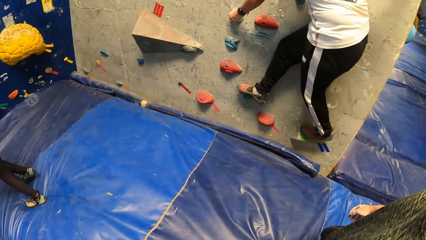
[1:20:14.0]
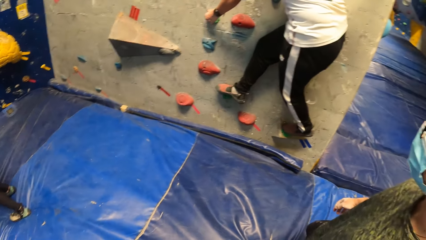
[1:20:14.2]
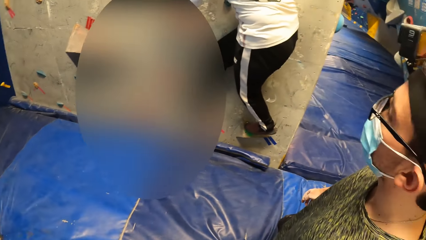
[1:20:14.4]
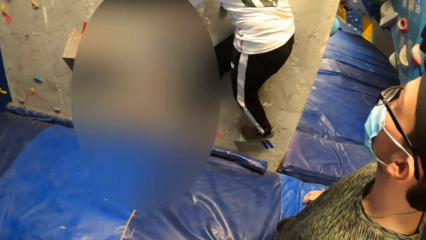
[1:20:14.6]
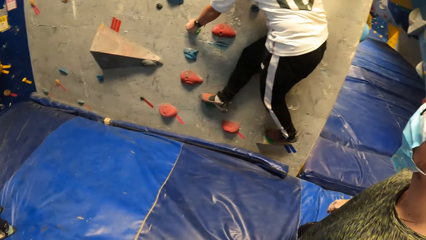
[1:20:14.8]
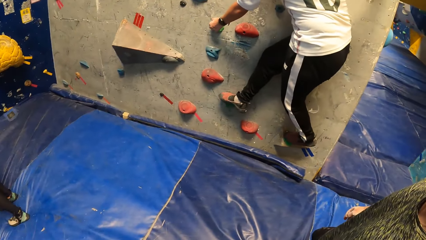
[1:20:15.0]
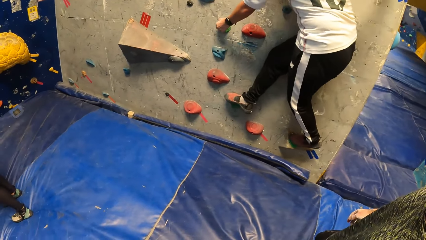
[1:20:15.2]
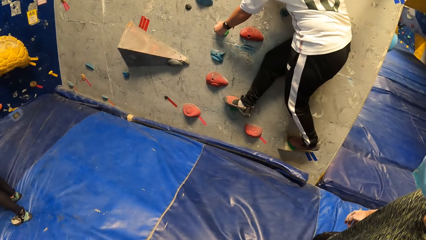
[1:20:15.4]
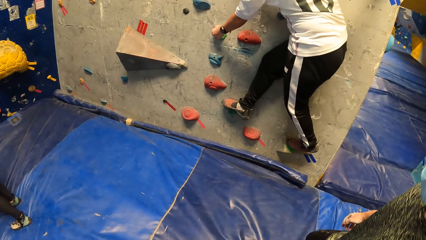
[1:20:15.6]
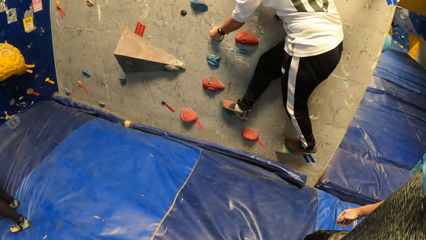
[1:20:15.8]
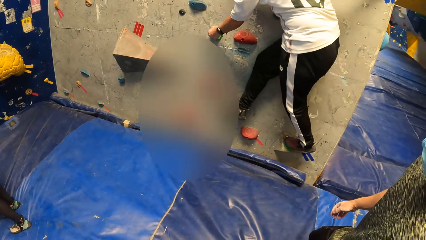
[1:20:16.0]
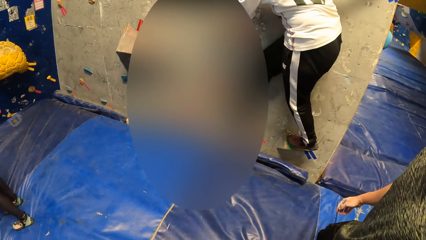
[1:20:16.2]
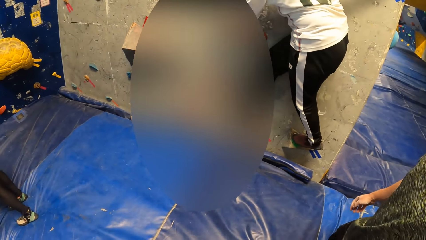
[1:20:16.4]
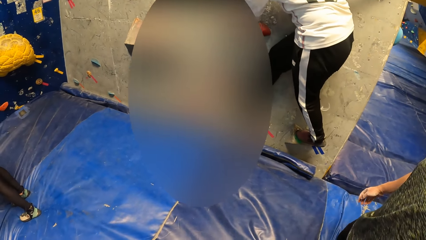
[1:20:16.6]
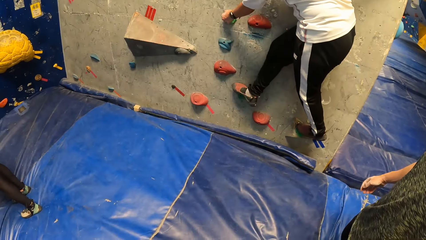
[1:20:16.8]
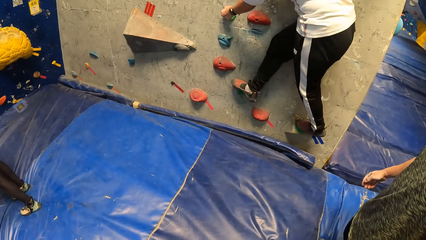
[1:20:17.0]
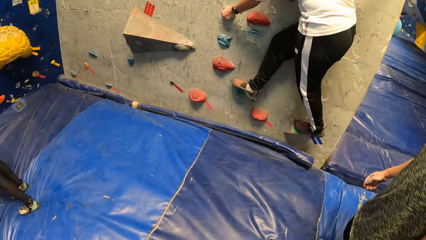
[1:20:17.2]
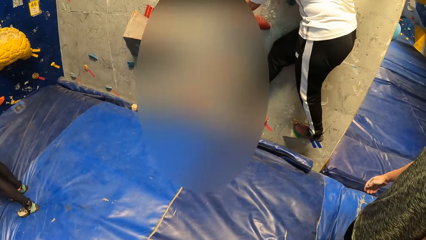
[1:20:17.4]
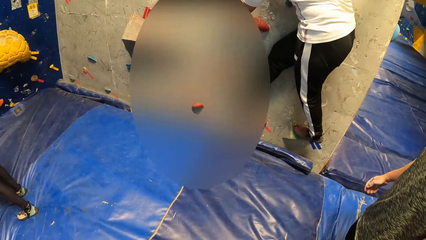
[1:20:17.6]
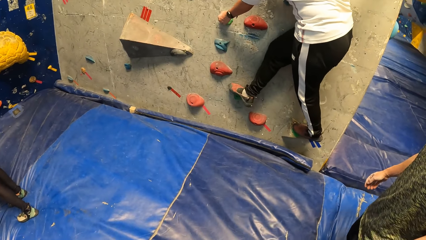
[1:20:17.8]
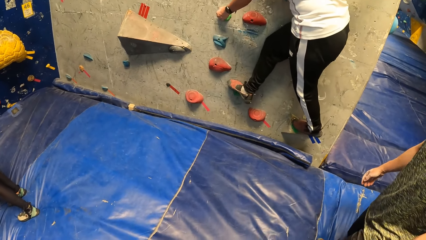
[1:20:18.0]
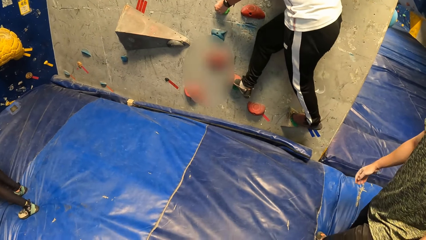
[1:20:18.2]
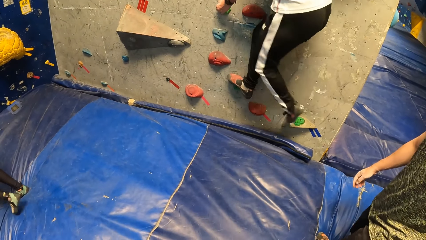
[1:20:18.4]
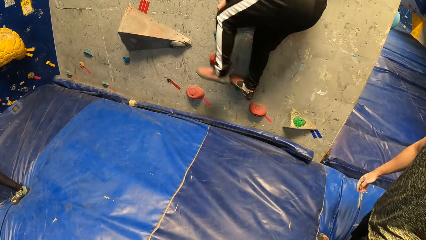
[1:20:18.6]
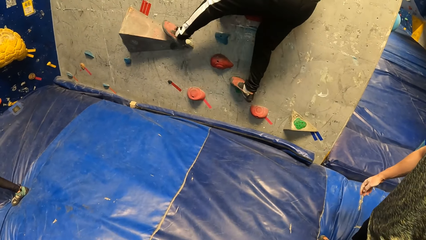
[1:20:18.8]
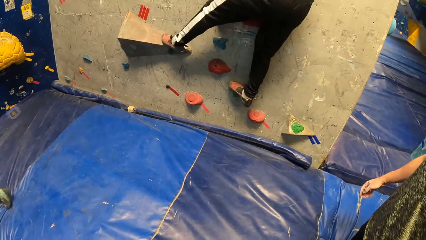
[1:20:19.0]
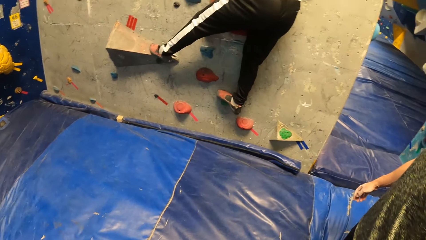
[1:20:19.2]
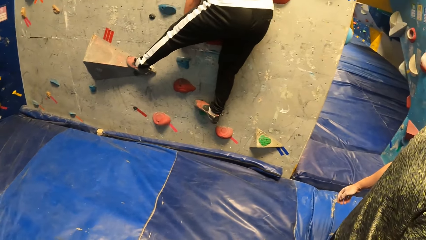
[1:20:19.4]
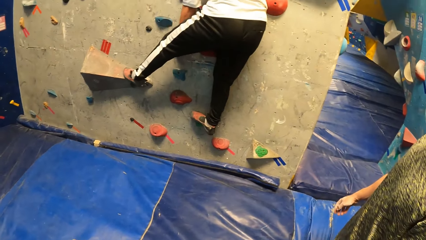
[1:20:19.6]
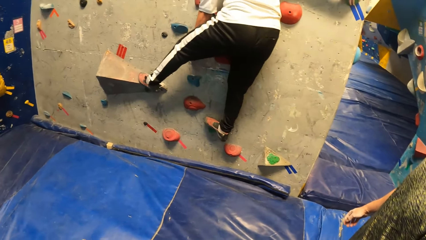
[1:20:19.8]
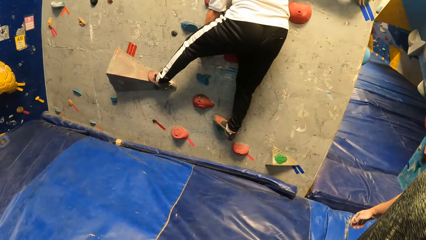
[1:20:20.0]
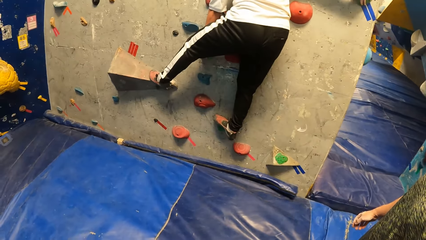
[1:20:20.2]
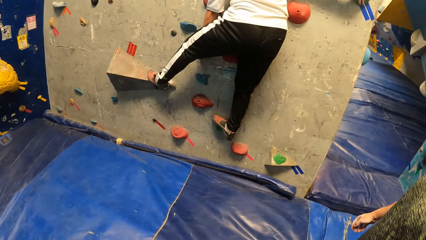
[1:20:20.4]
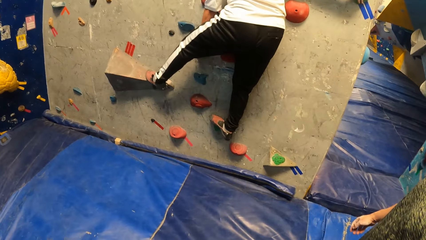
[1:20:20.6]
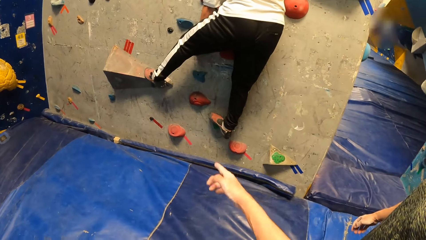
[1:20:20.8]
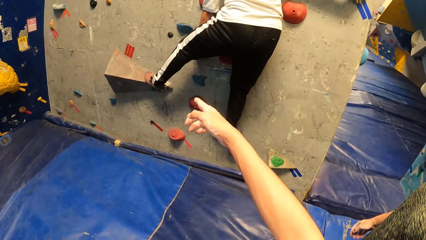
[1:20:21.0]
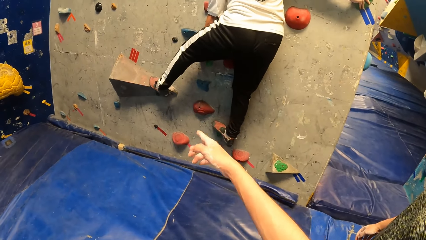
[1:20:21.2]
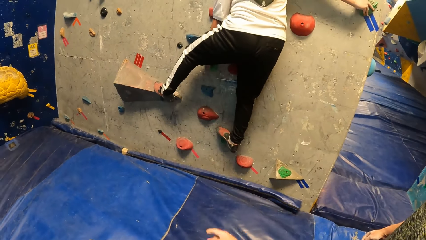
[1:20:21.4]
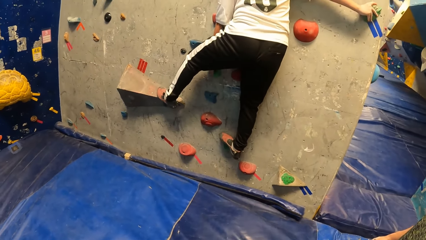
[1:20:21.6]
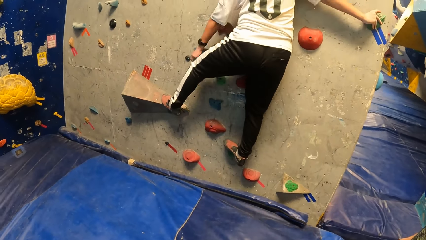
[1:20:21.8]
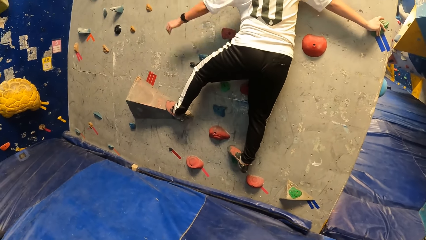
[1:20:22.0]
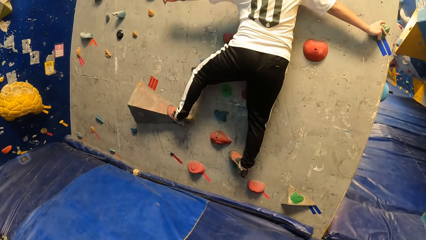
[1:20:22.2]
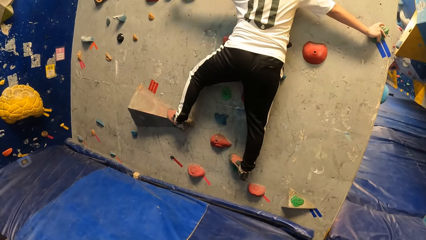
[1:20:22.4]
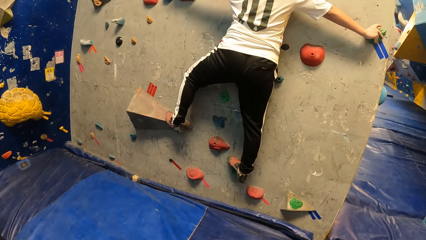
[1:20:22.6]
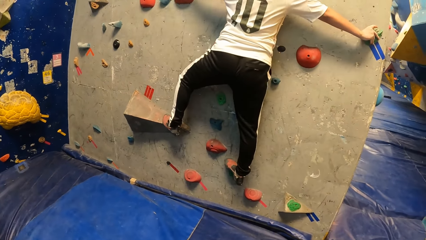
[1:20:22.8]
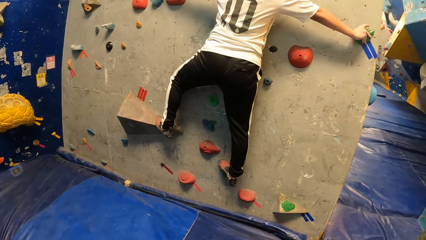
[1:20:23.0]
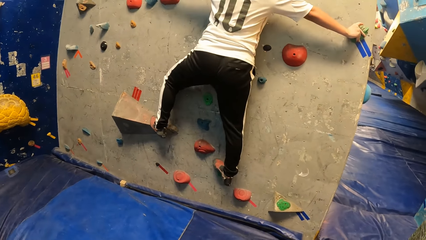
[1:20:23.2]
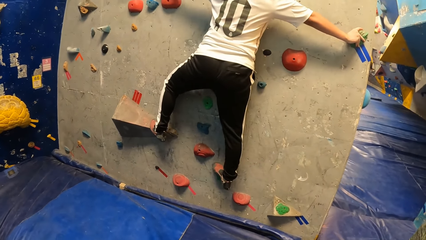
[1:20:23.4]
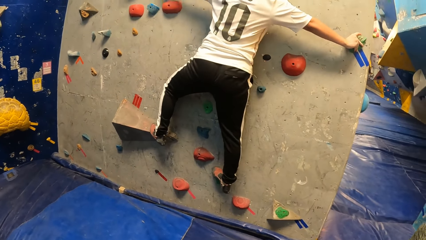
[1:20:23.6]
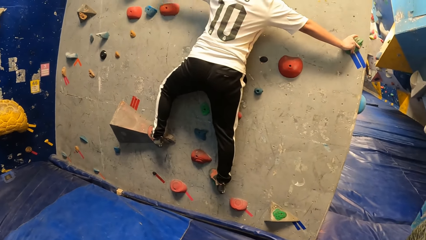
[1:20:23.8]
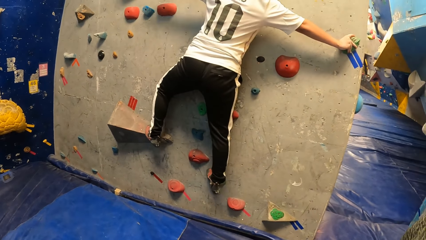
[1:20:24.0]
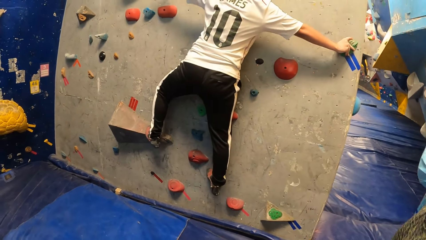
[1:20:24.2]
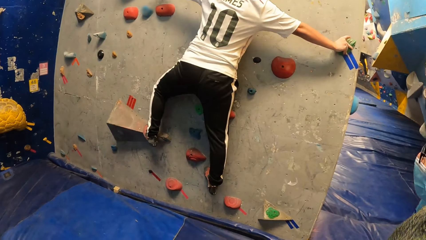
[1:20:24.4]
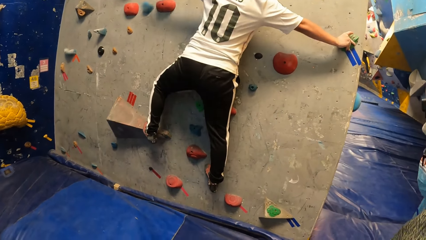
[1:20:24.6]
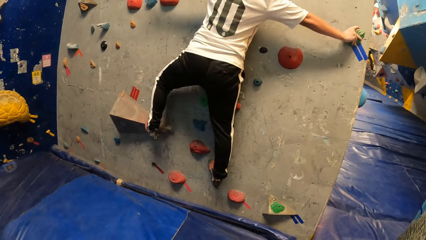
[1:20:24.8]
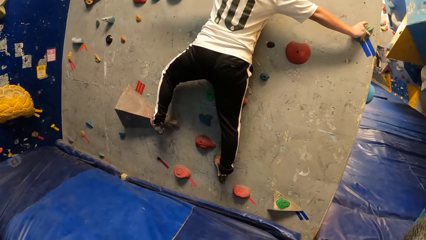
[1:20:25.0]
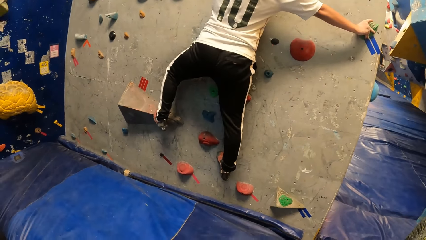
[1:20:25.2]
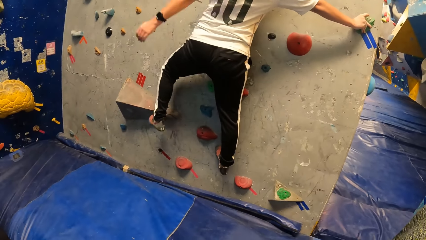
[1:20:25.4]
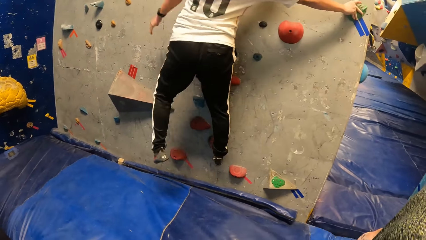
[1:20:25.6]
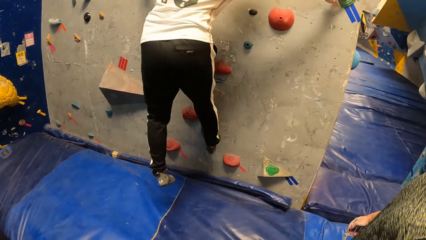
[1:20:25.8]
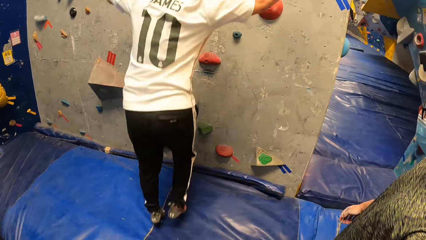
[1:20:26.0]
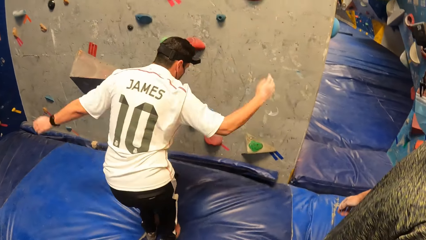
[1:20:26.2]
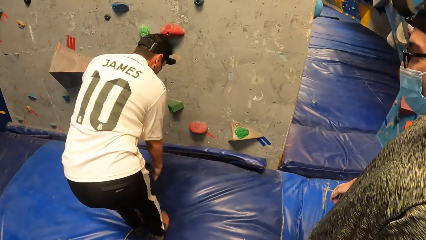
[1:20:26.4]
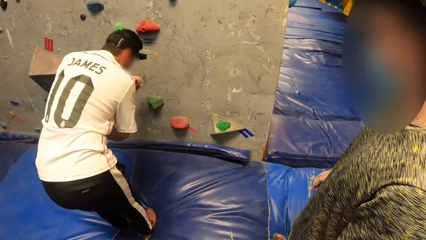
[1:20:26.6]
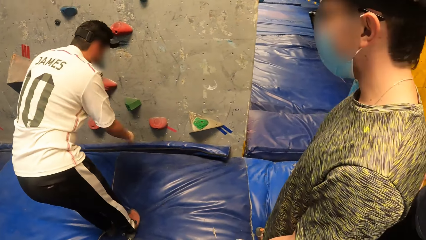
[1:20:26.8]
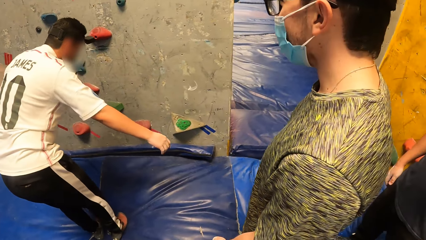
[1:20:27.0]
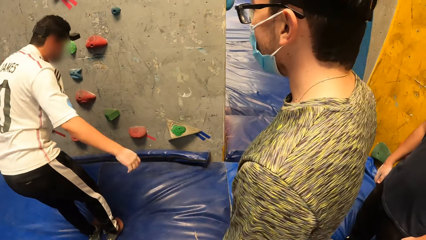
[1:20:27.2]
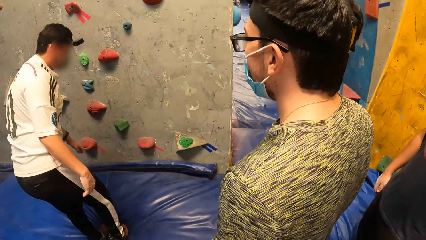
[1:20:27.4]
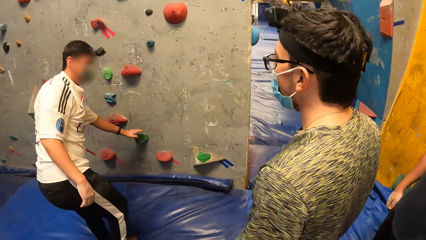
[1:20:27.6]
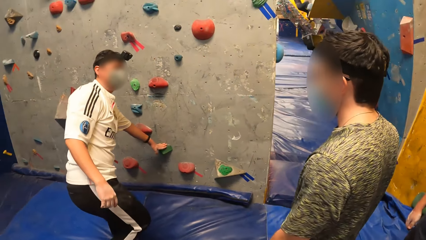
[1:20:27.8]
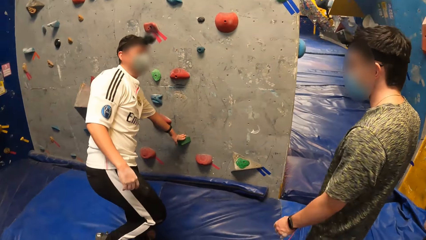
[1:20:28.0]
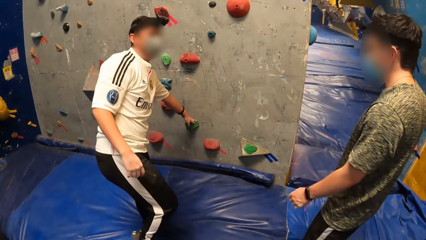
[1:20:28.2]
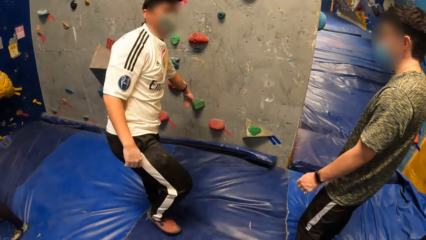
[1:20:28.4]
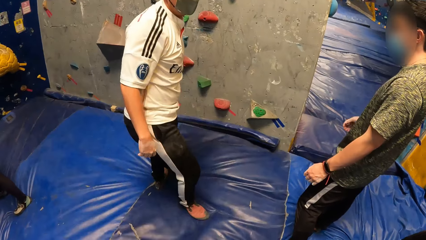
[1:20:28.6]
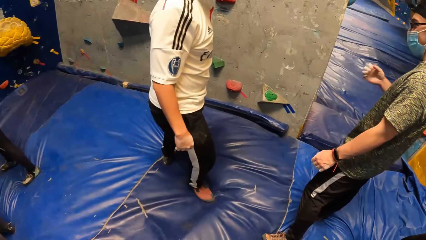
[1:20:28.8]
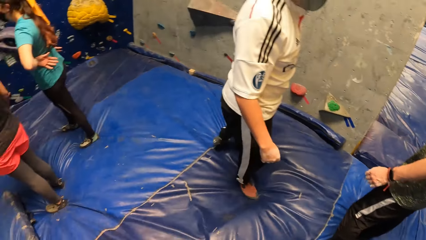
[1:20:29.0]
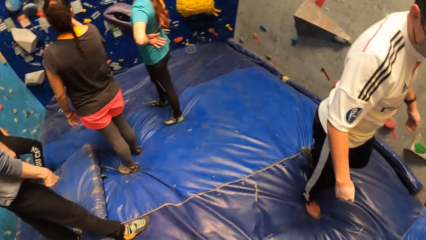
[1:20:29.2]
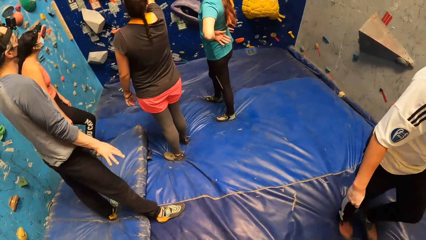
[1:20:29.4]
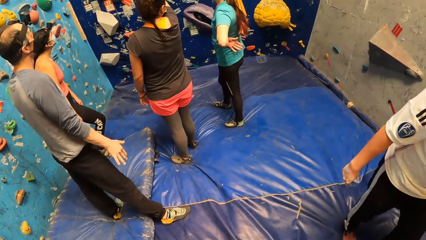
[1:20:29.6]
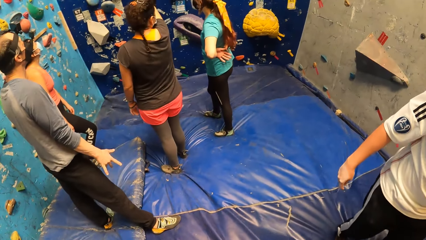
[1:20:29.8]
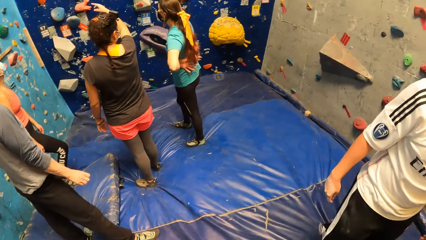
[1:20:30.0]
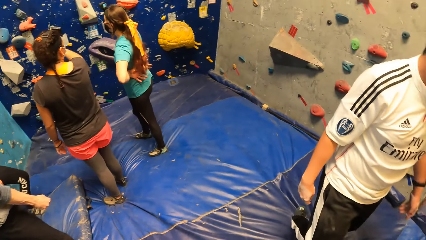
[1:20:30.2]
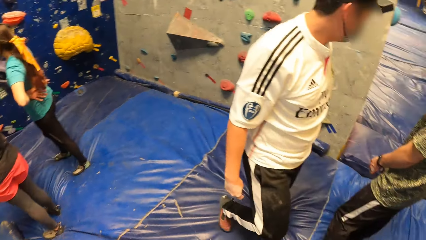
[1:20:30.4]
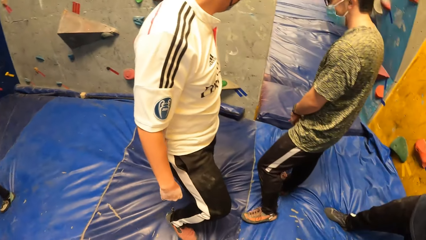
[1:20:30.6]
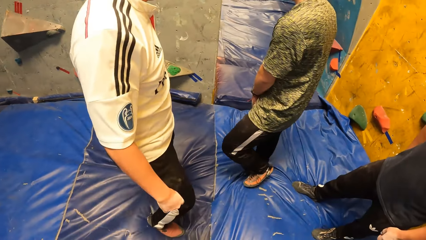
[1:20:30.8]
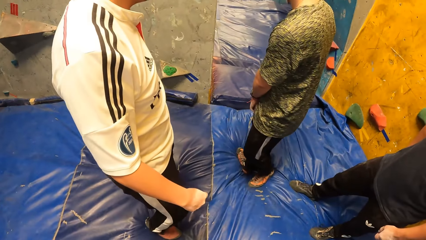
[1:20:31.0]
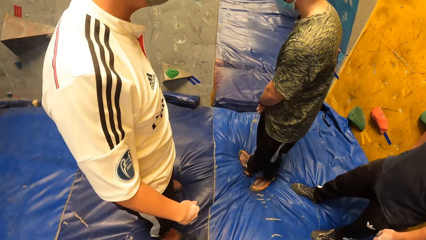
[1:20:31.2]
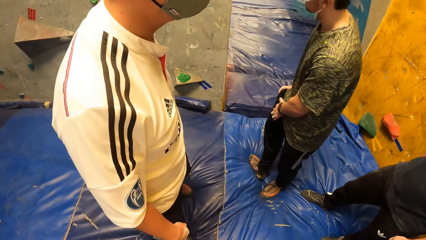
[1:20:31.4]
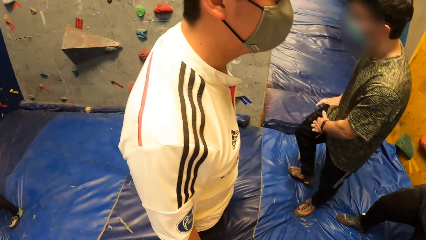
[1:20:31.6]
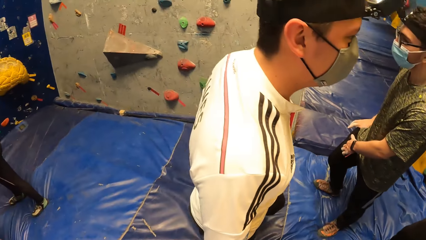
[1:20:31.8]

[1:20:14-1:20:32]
The camera wearer points at a man. The man jumps down from the bouldering wall. The man interacts with another man.
